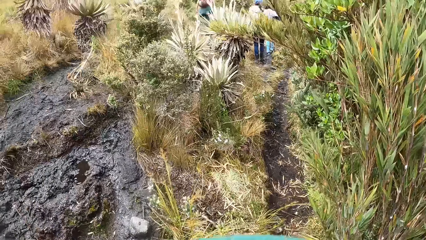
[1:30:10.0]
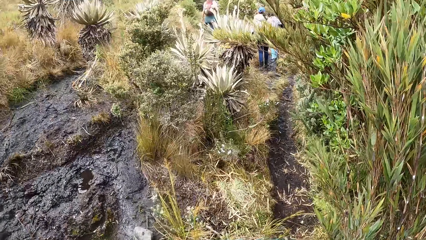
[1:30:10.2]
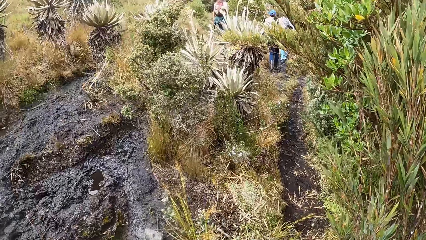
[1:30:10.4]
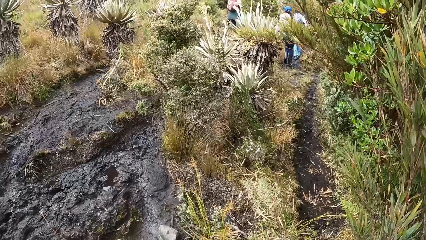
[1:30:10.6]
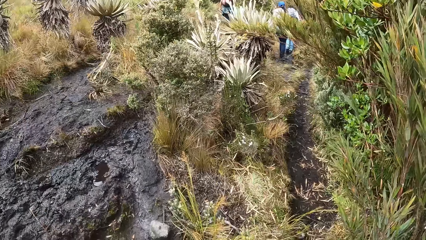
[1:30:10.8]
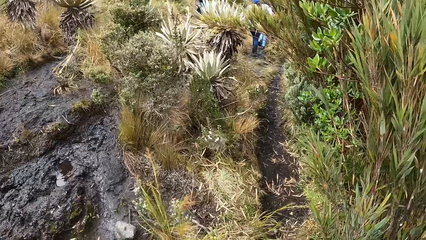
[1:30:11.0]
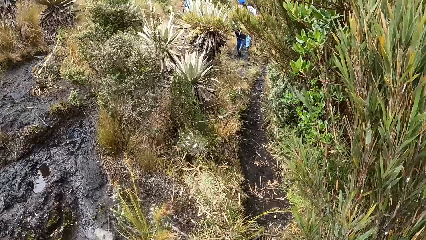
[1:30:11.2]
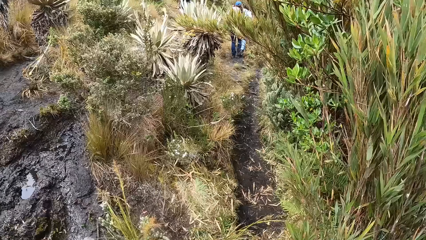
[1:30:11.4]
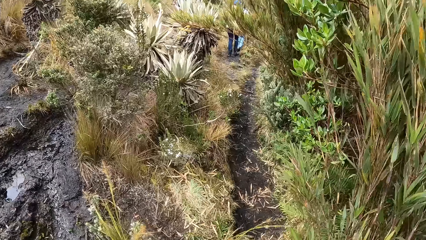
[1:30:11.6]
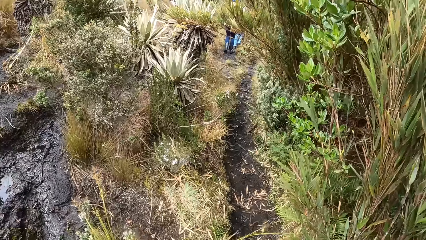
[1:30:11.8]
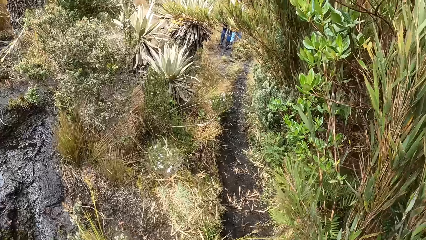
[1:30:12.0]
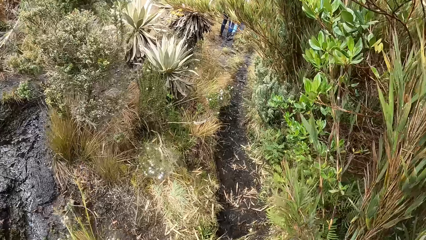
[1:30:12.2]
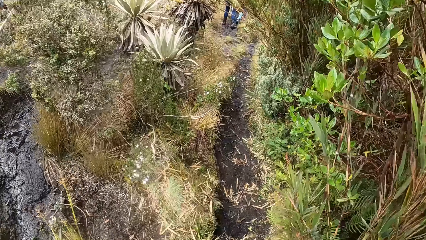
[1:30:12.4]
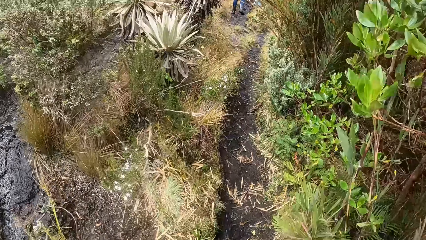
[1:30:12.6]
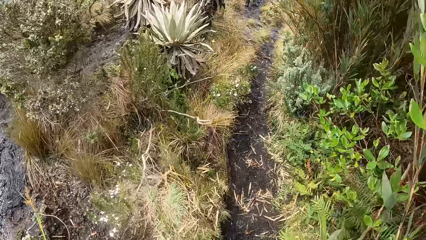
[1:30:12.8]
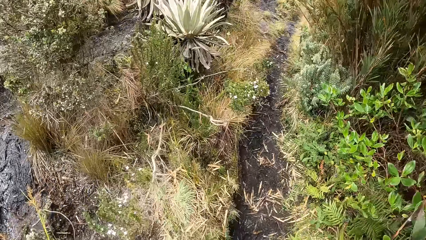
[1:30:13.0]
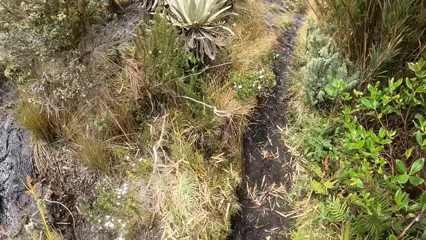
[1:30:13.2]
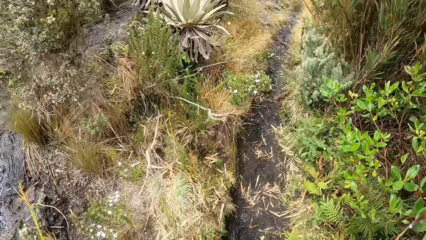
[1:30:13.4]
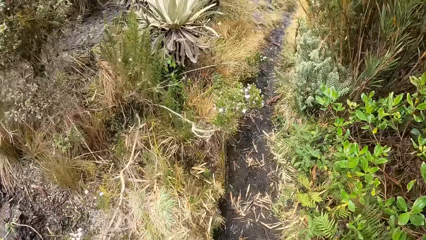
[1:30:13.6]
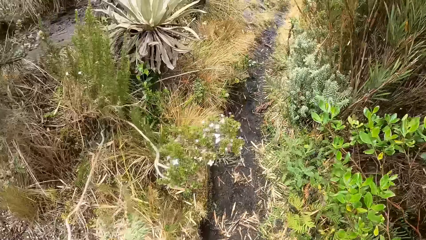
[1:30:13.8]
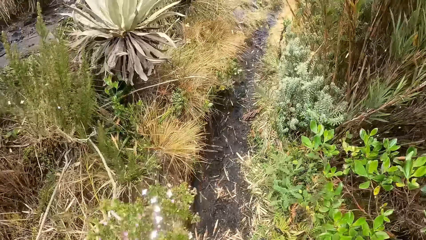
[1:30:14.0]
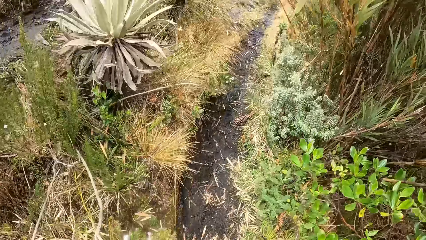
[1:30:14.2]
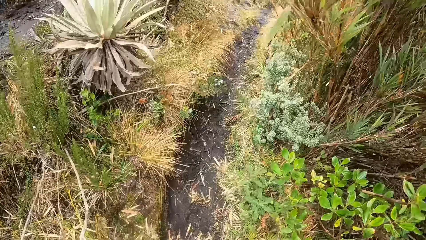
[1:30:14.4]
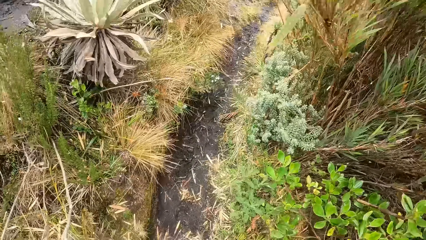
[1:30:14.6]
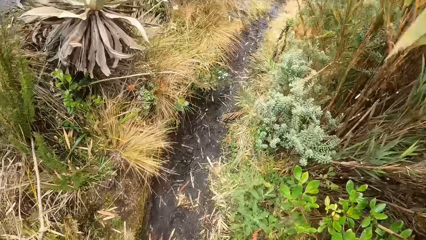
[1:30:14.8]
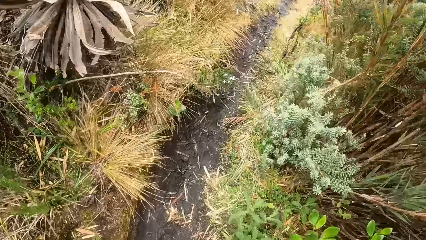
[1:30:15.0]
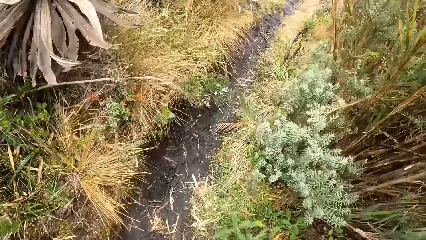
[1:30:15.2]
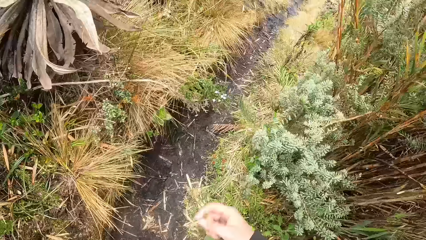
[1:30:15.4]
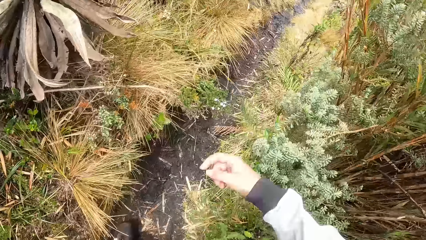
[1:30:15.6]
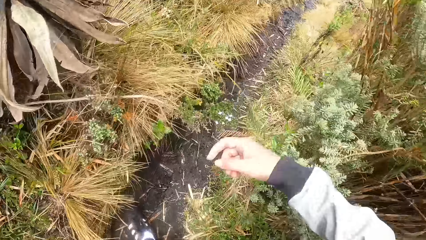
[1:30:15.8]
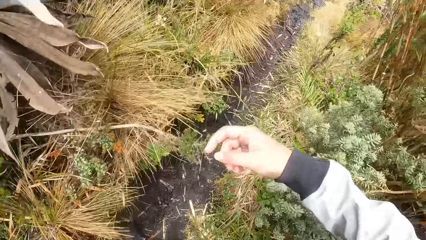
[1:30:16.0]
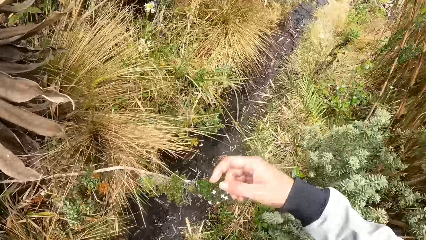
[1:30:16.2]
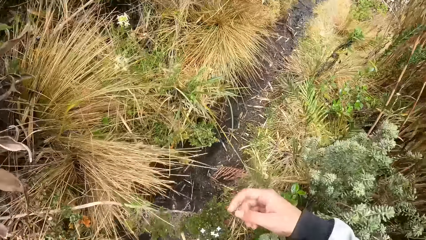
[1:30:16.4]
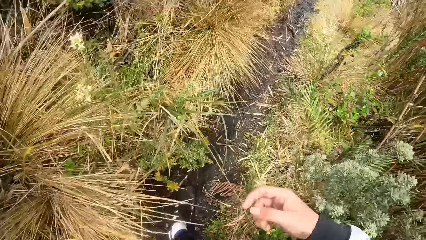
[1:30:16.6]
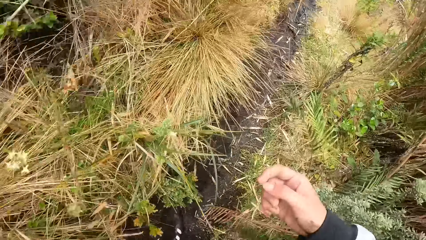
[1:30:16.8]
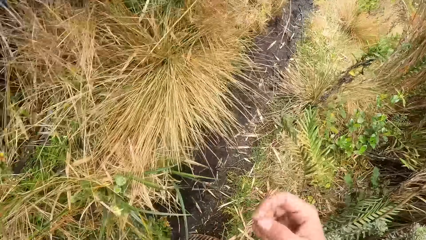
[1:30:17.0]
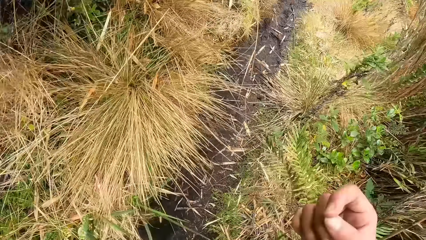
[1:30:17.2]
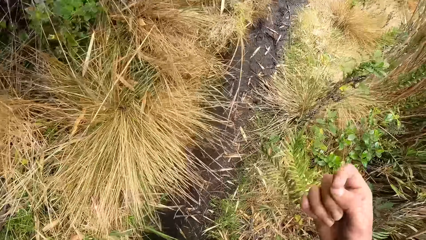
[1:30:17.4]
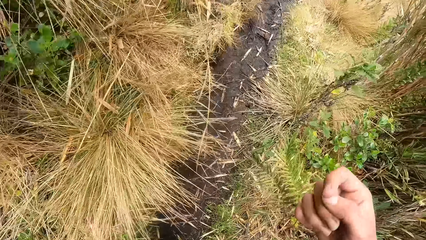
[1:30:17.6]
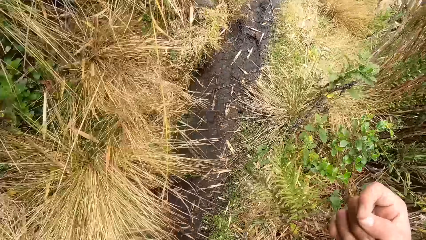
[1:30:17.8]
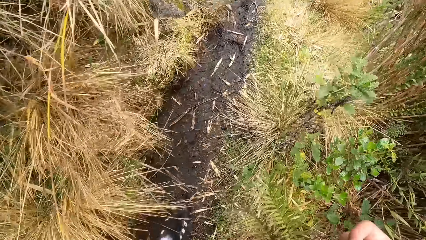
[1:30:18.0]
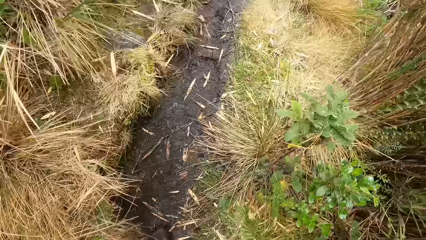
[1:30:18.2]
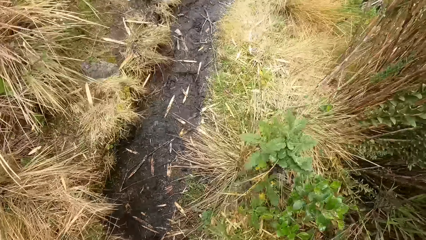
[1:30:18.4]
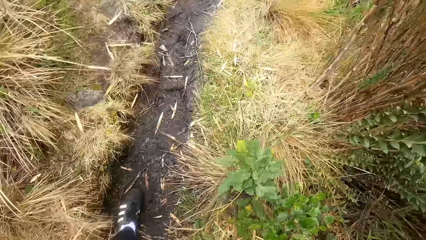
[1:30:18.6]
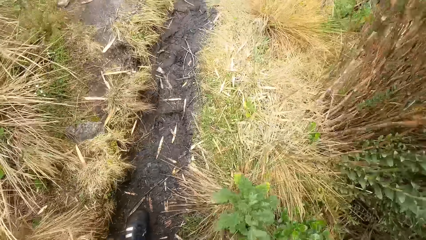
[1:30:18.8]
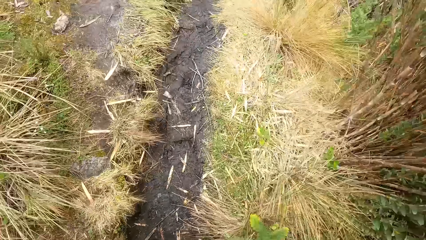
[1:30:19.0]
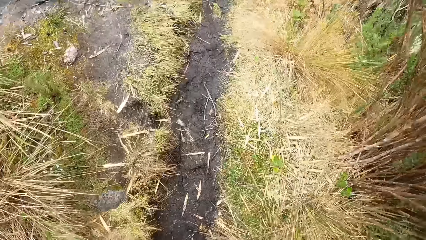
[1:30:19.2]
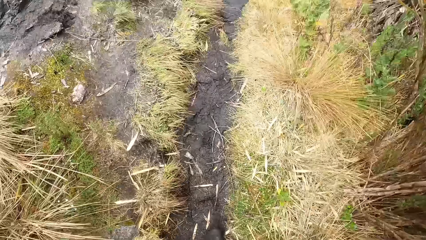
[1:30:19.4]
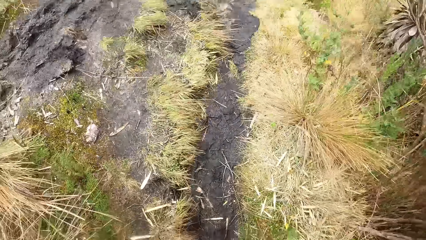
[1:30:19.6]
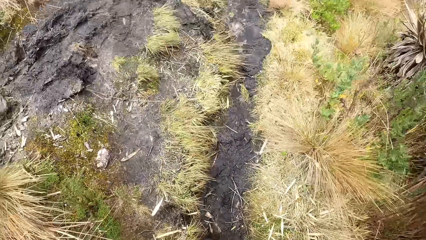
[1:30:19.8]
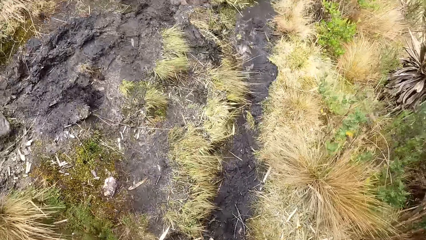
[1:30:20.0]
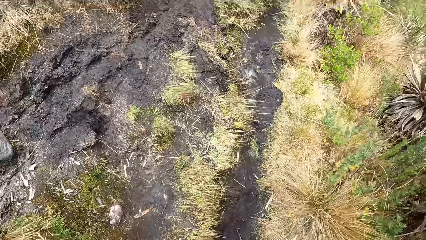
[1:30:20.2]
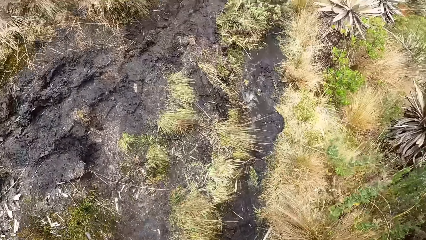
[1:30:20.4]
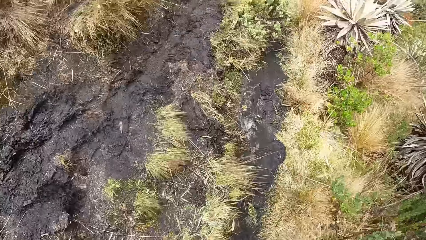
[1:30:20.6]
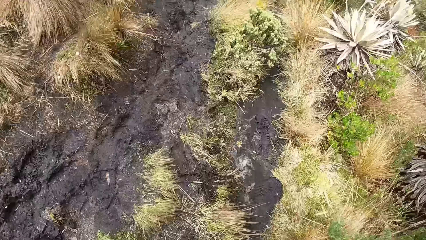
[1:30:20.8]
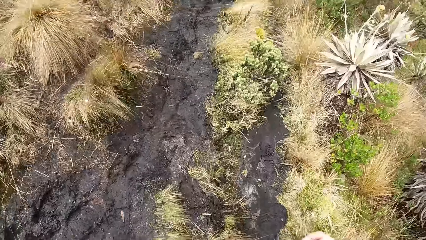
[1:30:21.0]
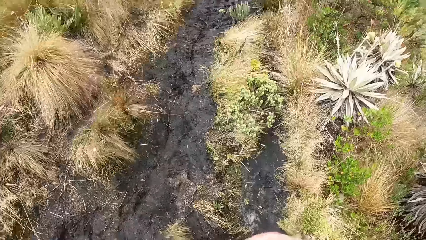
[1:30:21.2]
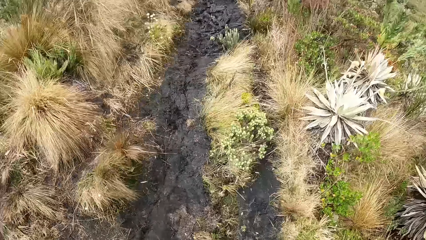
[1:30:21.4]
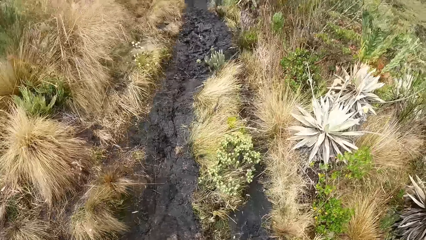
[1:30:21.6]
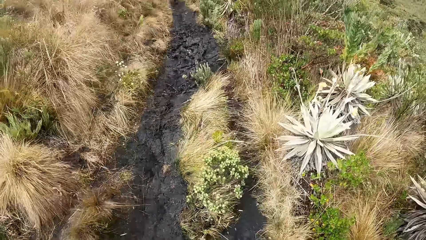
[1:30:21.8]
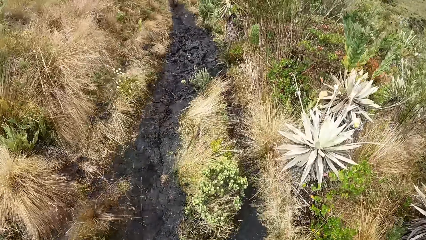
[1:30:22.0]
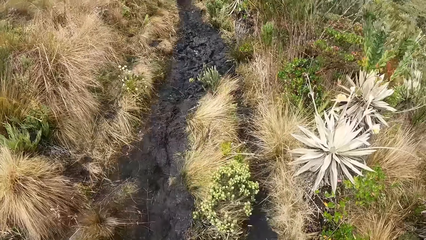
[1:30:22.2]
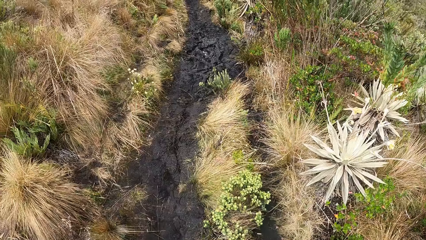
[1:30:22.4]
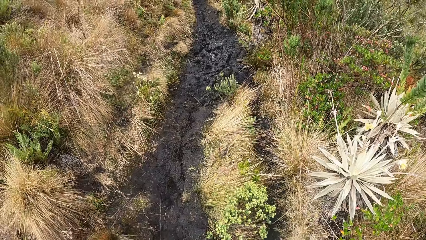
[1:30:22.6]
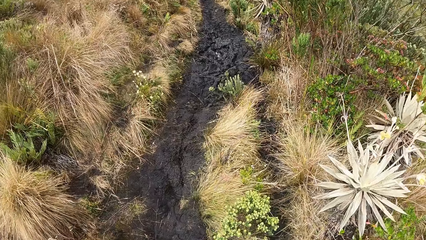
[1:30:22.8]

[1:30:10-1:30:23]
The camera wearer moves a hand. They walk on the road.

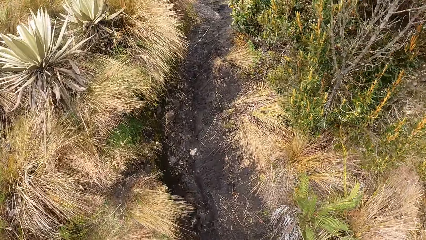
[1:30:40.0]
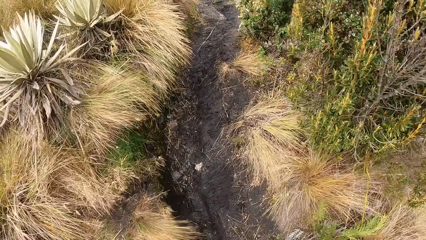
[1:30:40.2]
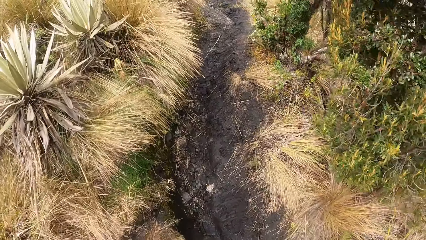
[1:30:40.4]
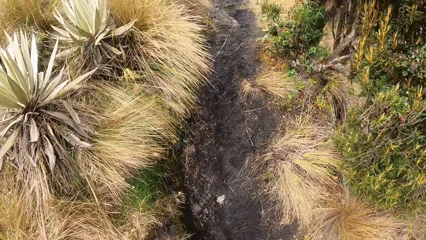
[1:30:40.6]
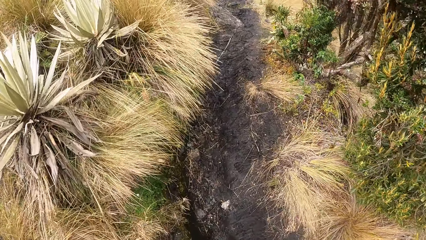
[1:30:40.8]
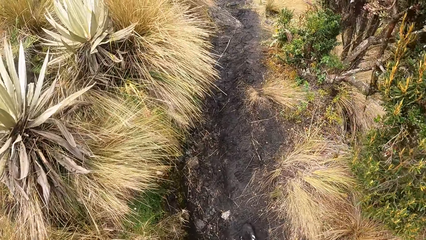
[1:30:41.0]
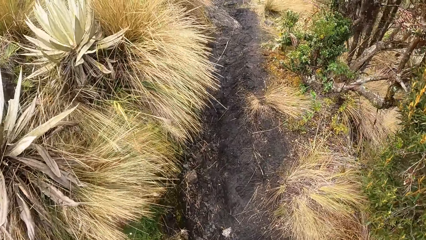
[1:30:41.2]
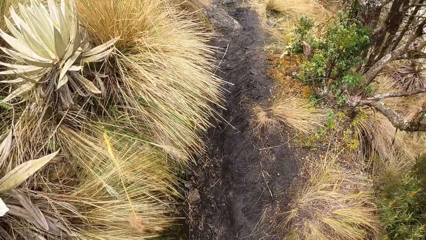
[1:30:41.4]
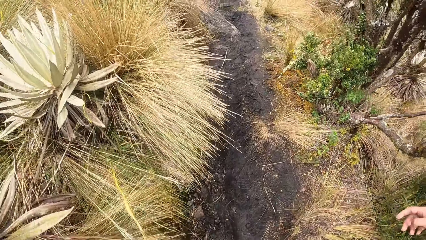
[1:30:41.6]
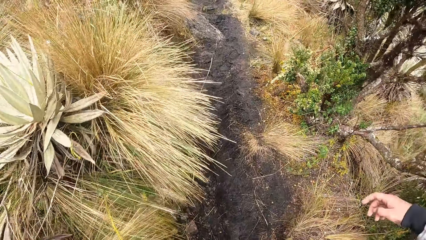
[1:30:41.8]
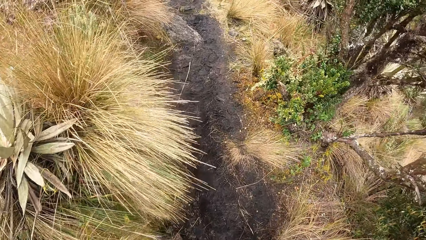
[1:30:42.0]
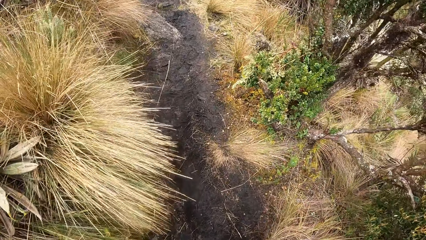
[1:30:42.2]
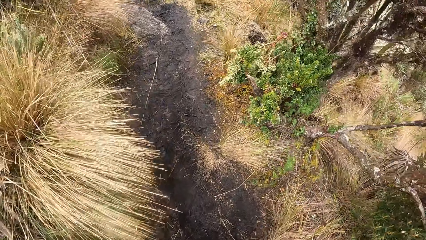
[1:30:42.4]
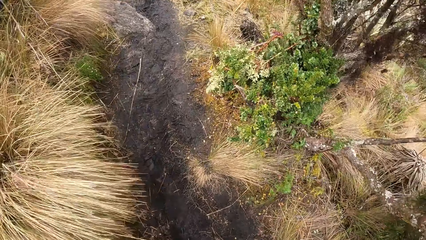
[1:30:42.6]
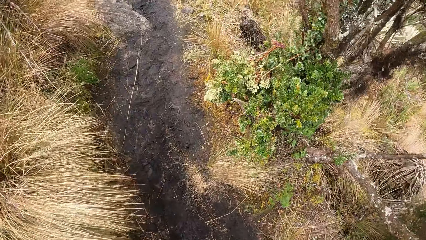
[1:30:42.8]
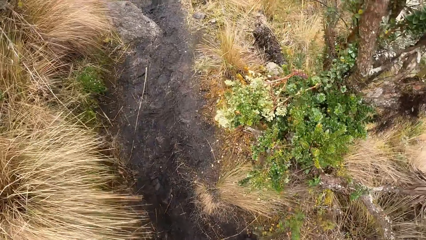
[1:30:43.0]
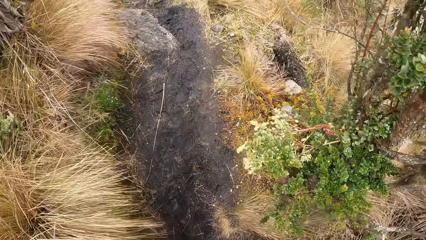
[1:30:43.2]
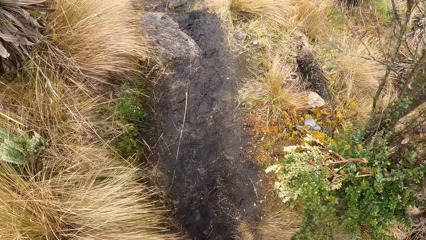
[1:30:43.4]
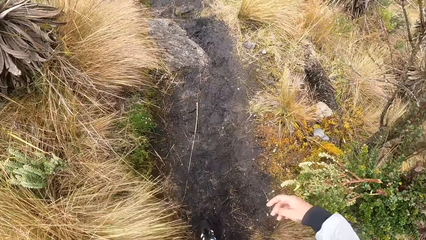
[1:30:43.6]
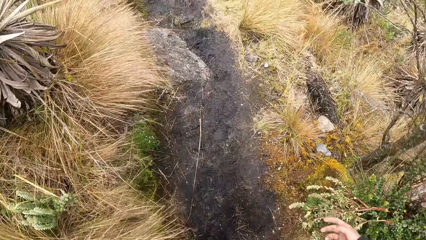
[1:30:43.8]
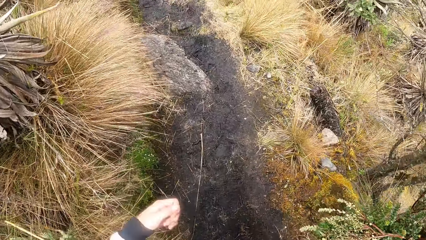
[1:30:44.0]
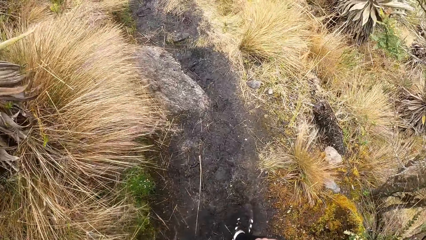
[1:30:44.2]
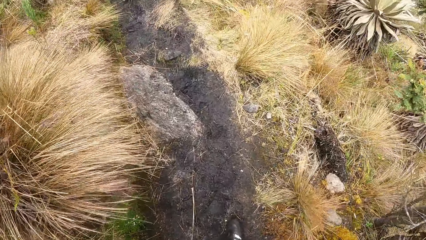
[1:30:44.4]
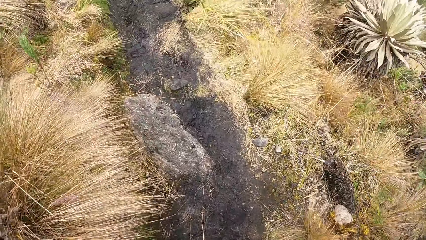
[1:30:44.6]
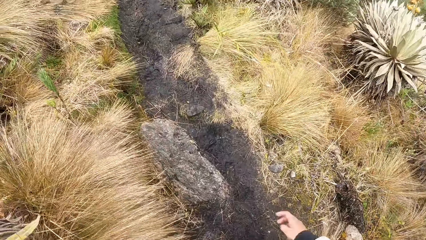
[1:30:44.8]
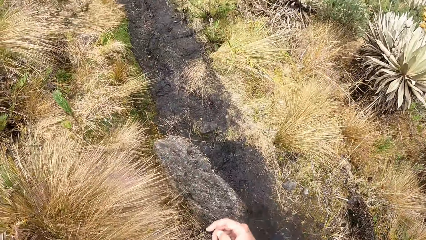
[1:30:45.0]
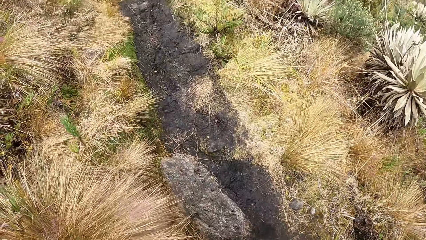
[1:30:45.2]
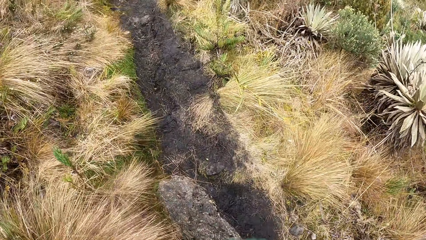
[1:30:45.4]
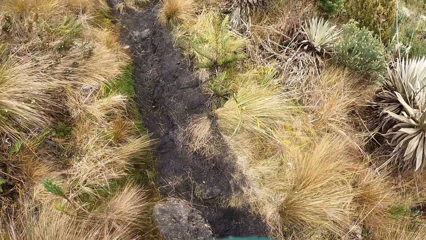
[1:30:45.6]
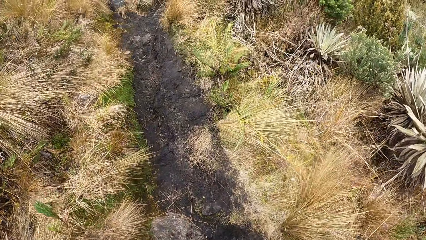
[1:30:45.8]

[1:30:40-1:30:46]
The camera wearer moves a hand. They walk on the road. They move a hand. They move the other hand. They walk on the road.
